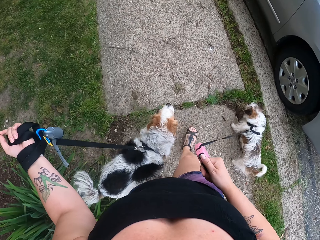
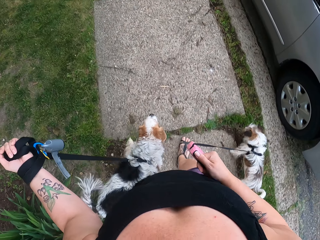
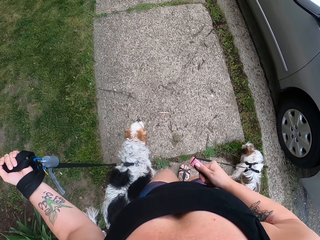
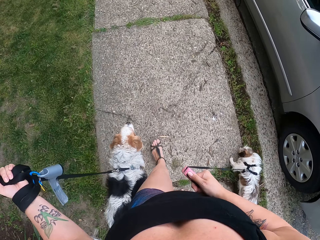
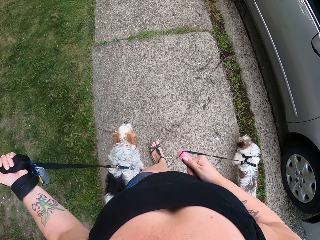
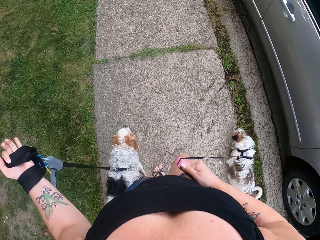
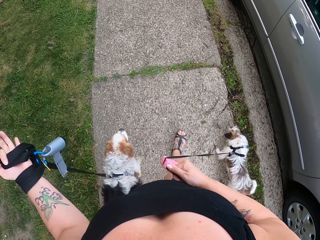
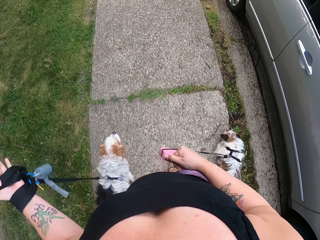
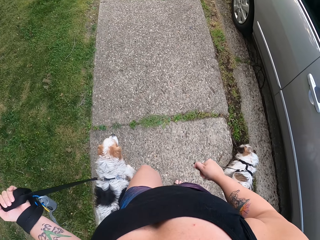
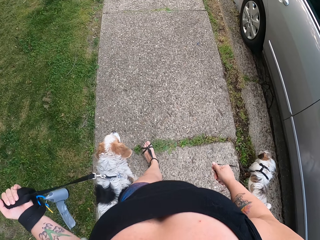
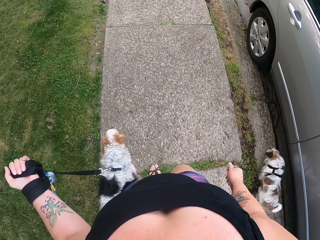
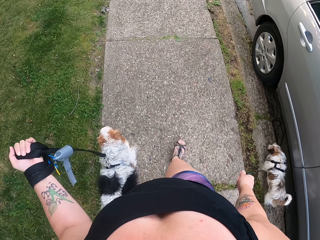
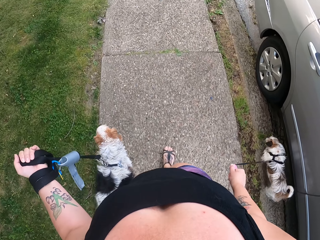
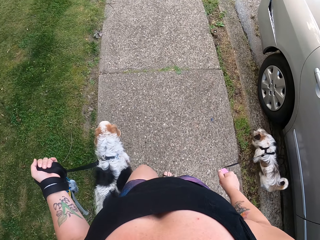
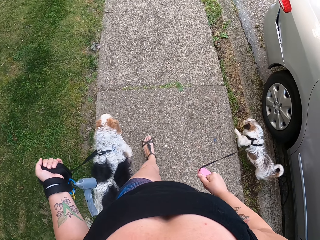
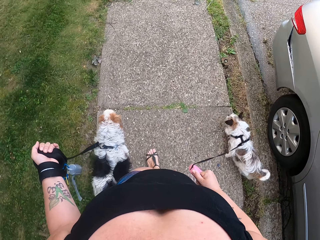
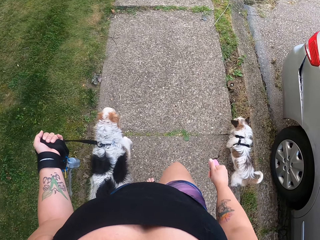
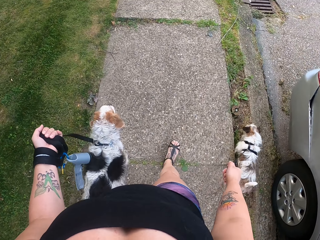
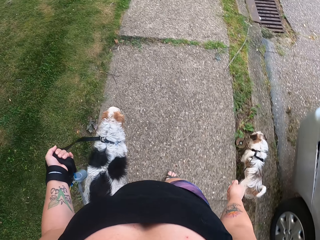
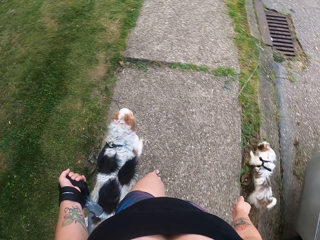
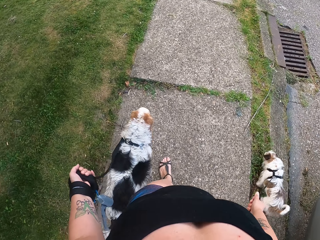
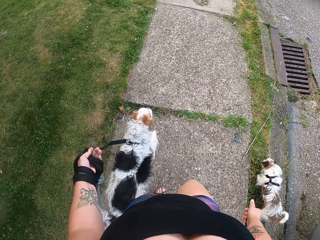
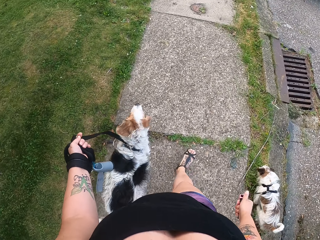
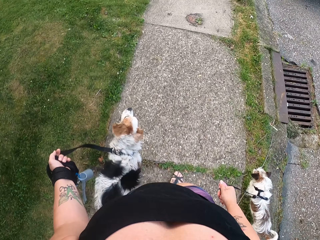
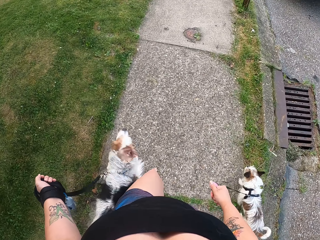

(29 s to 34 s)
The camera wearer walks on the sidewalk.

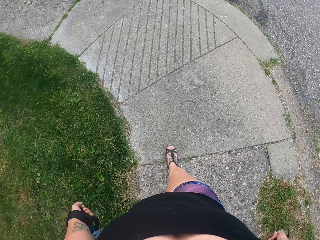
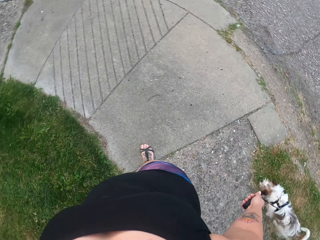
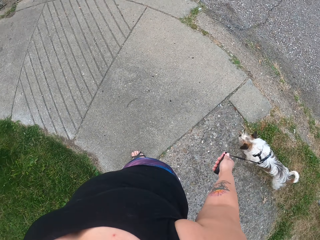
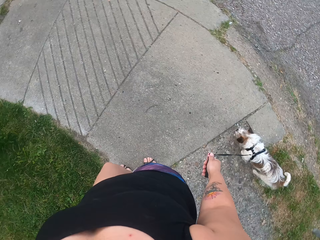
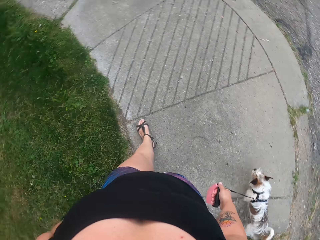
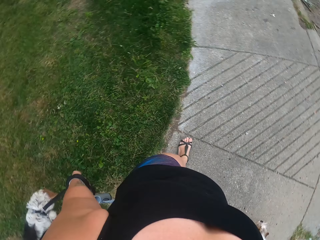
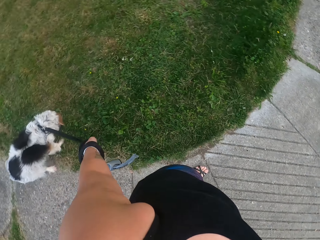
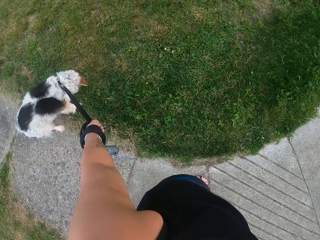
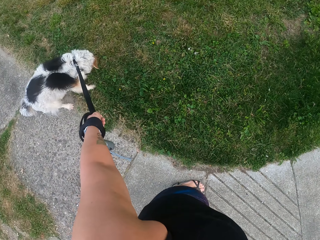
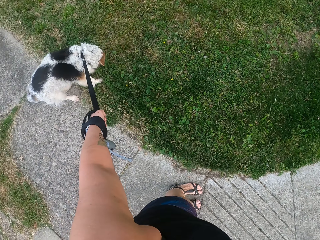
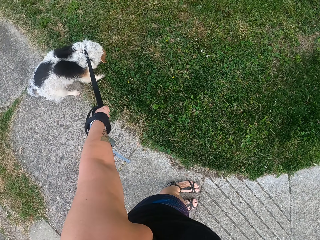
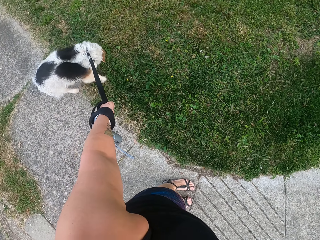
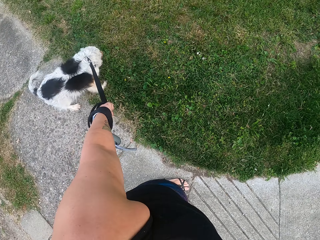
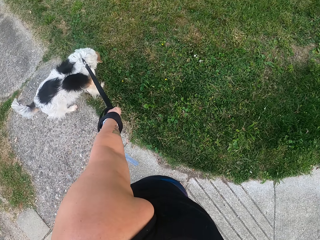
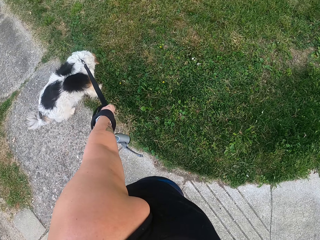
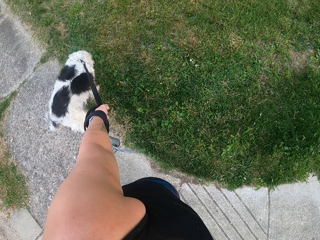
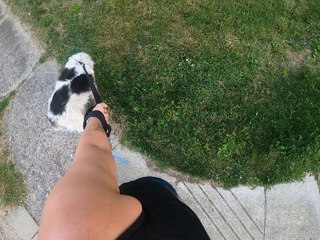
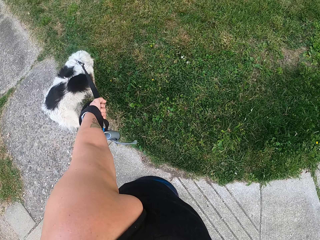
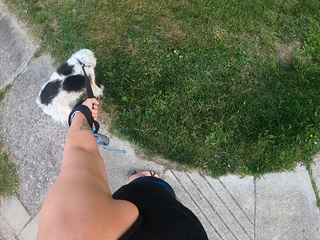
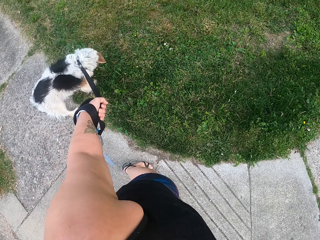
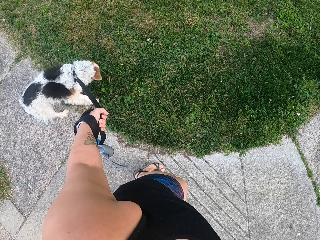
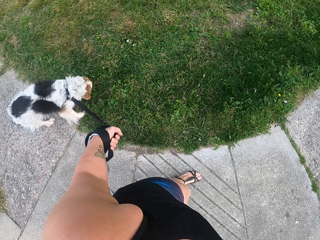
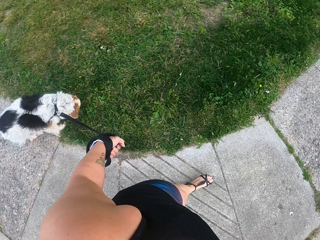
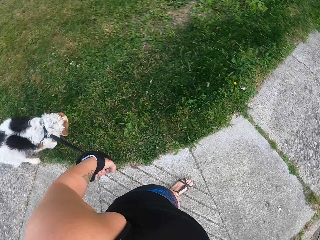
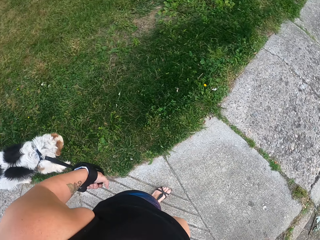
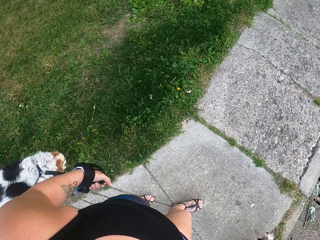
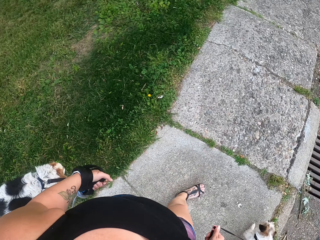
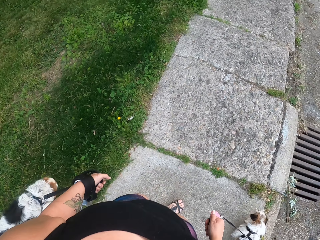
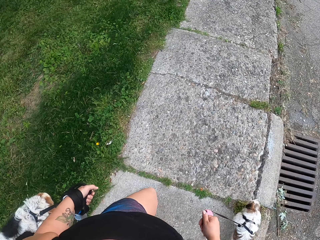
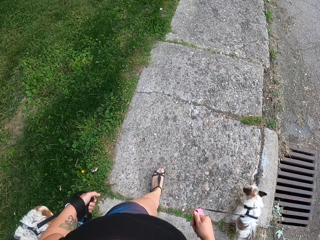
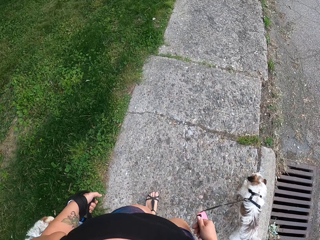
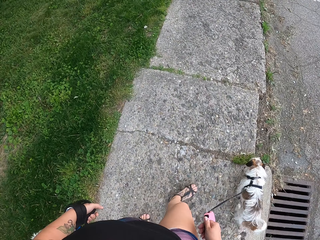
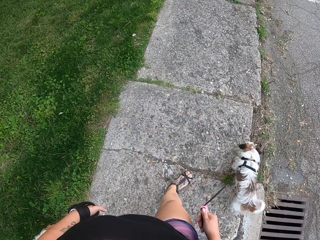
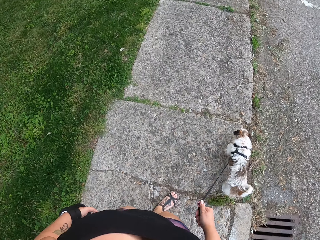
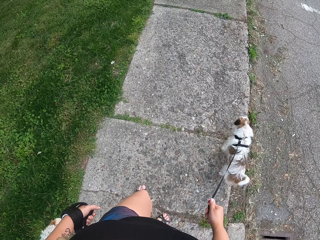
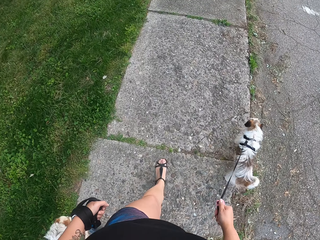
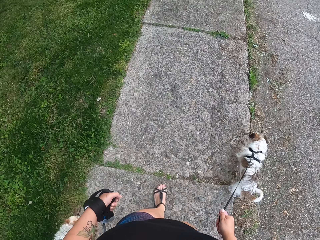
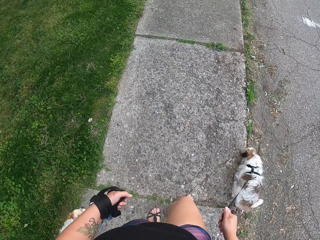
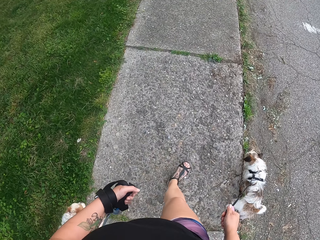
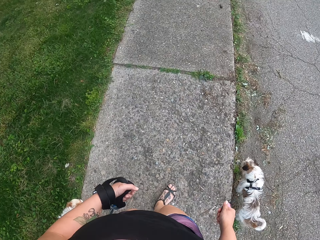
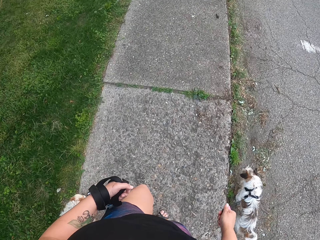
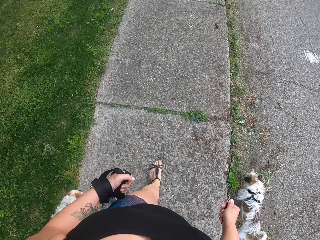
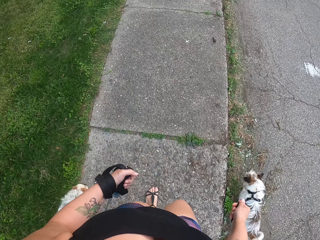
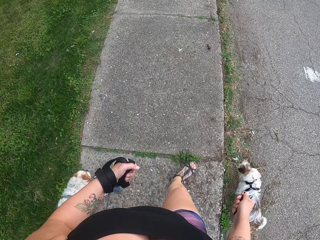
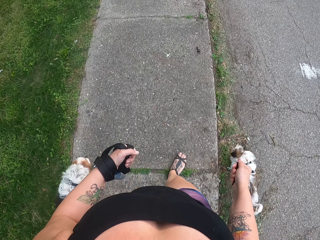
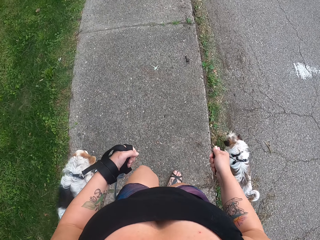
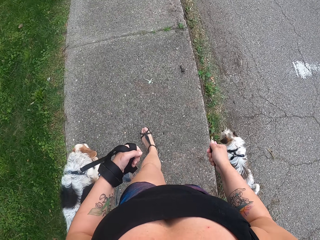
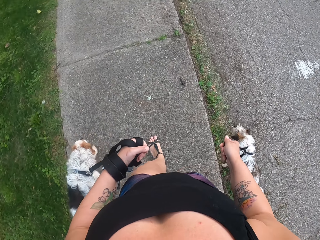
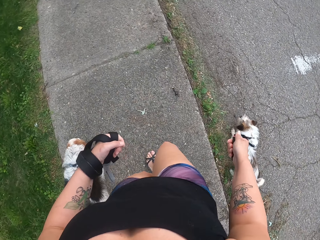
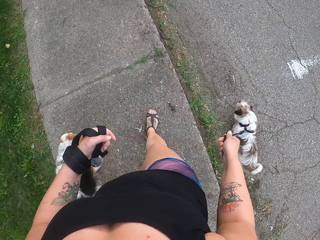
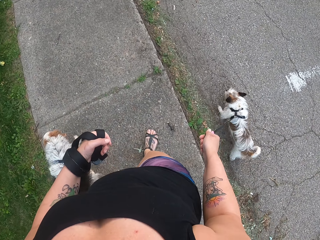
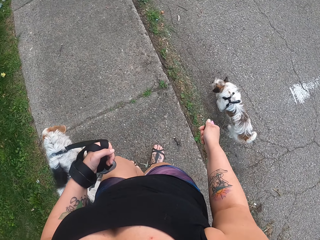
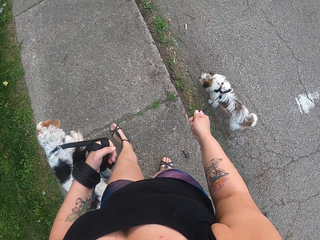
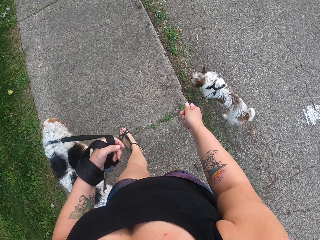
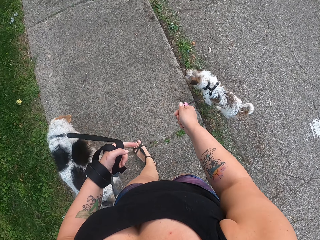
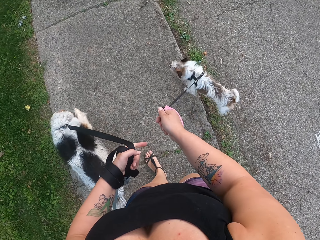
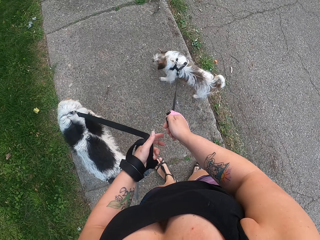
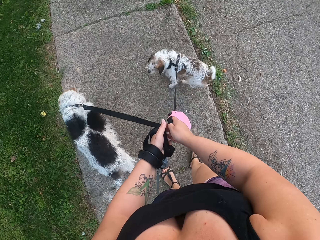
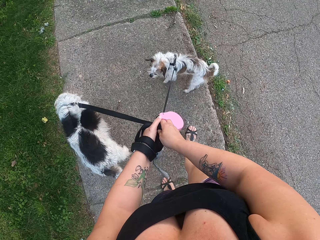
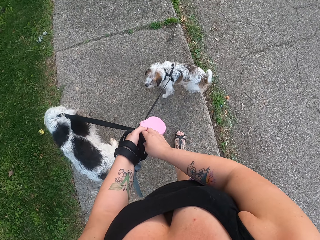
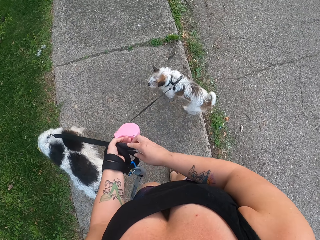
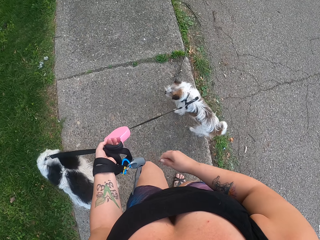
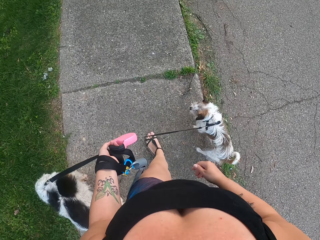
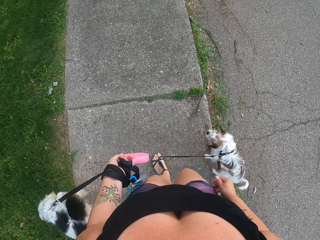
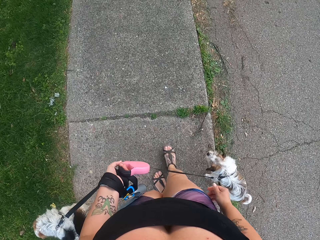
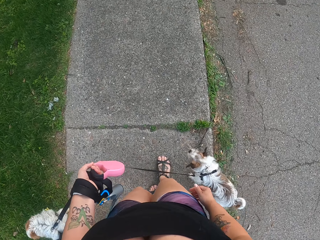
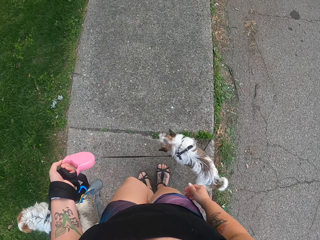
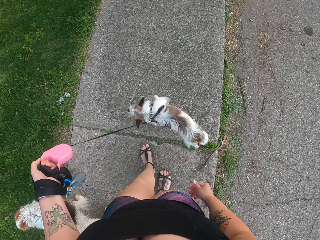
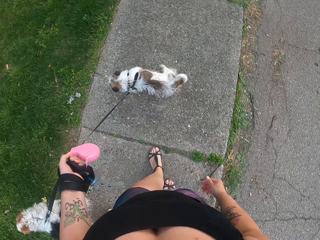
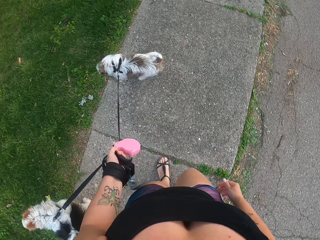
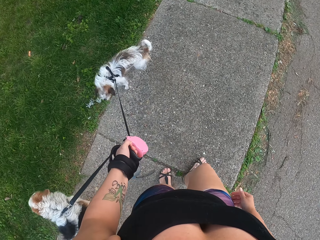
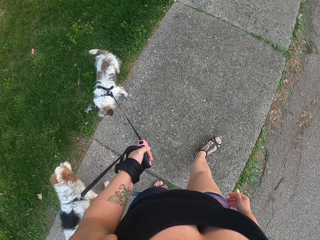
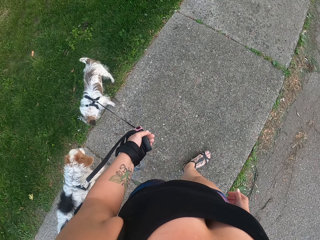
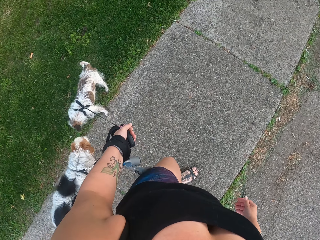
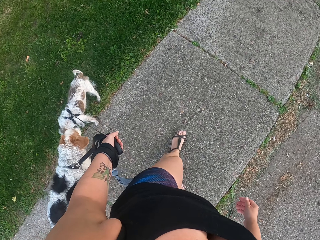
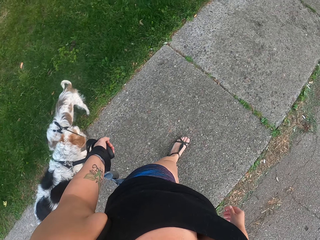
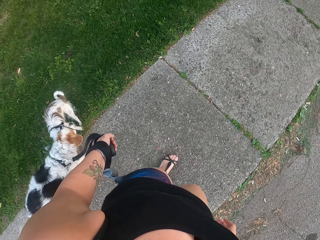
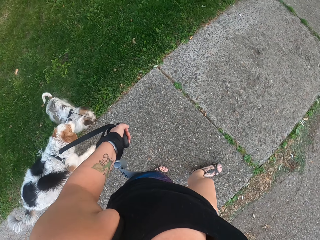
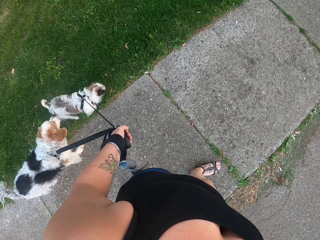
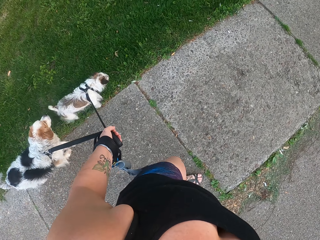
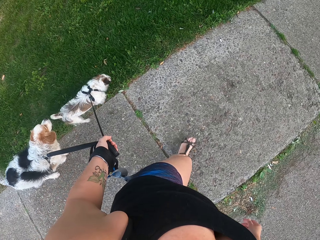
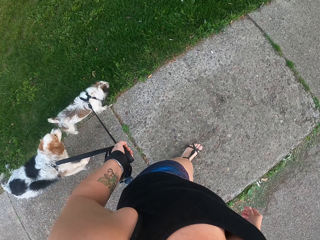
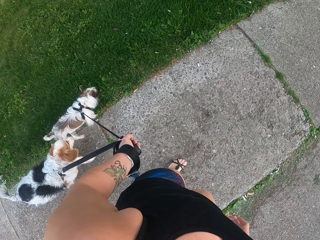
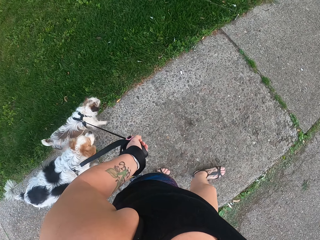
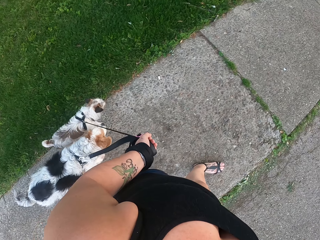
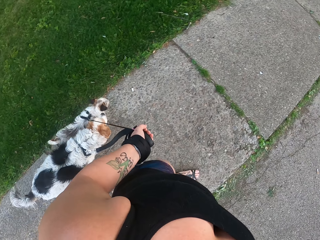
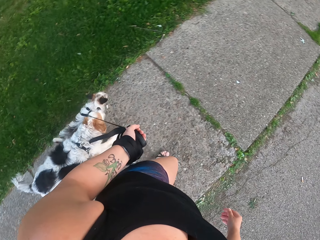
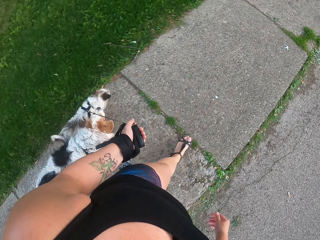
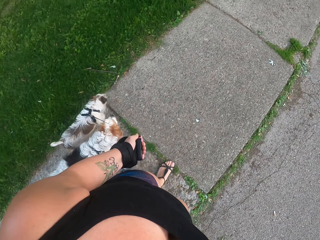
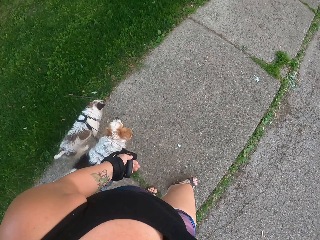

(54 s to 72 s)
The camera wearer pulls the standing dog rope on the footpath. They look at the dog. They stand on the sidewalk. They walk on the sidewalk. They pull the dogs on their way on the footpath. They shift the dog rope to the left hand on the way. They hold the two dog leashes with both hands. They hold the two dog leashes with one hand. They pull the dogs on their way.
